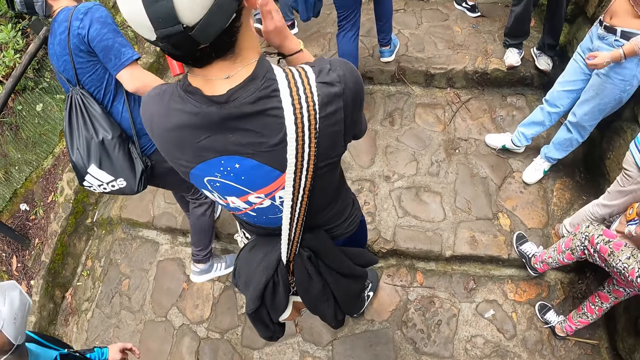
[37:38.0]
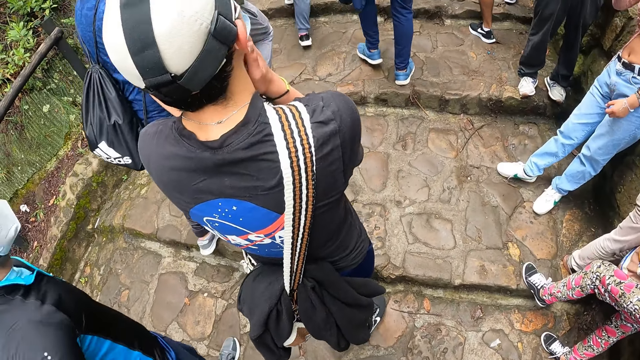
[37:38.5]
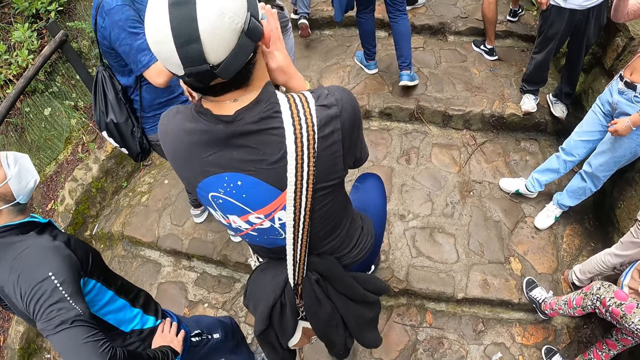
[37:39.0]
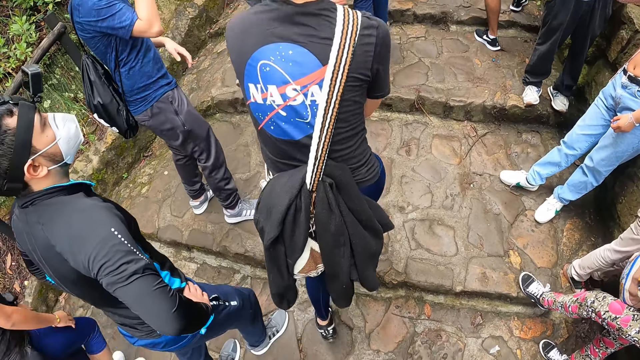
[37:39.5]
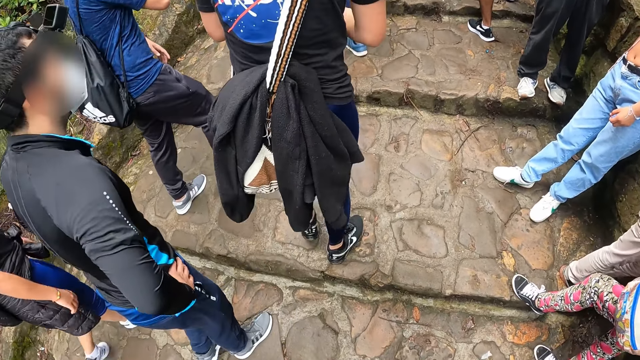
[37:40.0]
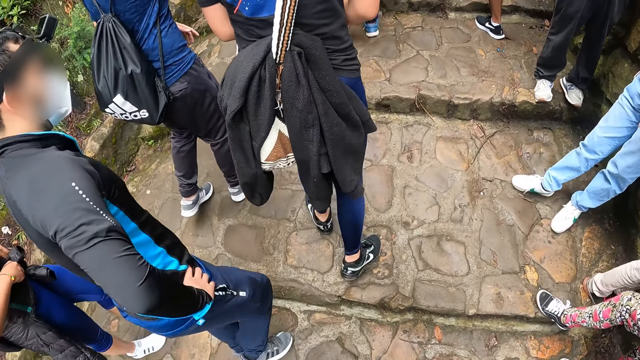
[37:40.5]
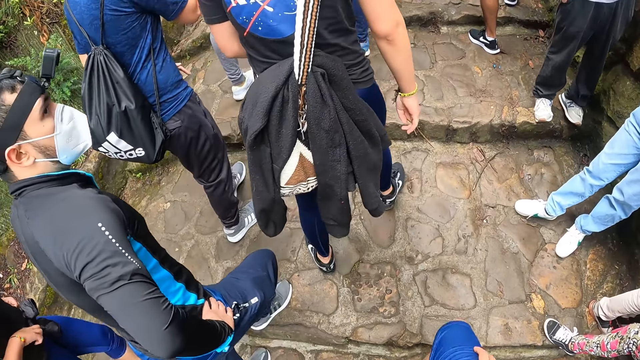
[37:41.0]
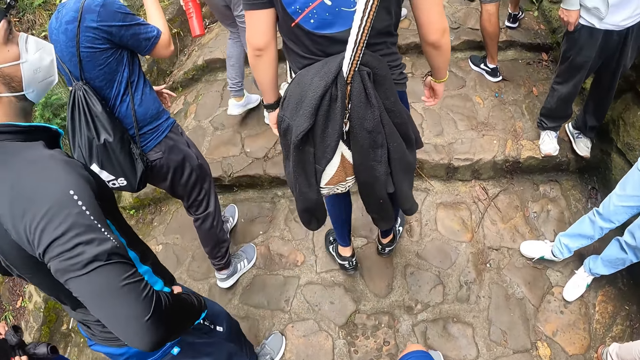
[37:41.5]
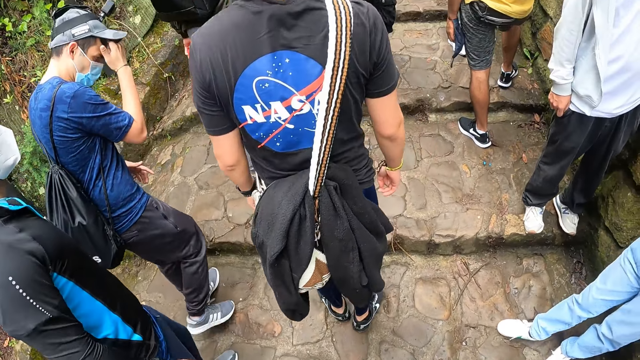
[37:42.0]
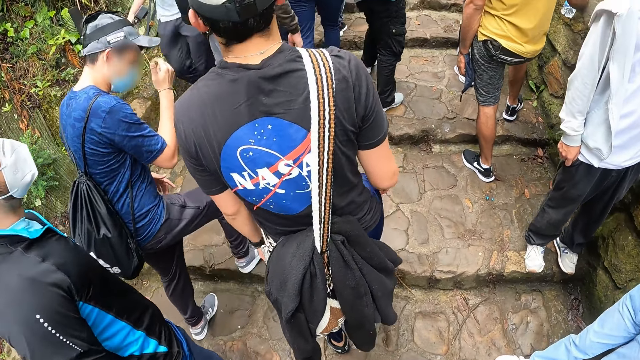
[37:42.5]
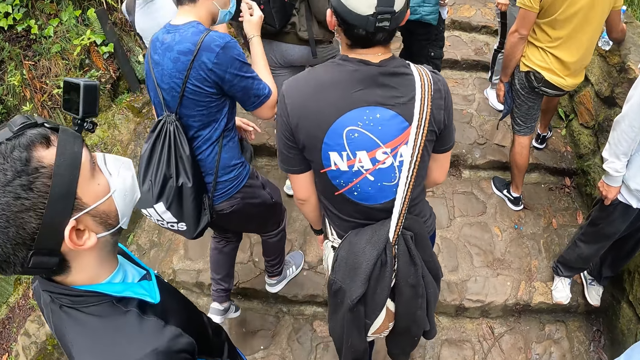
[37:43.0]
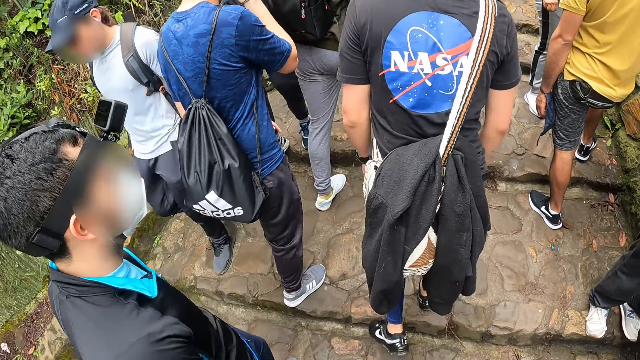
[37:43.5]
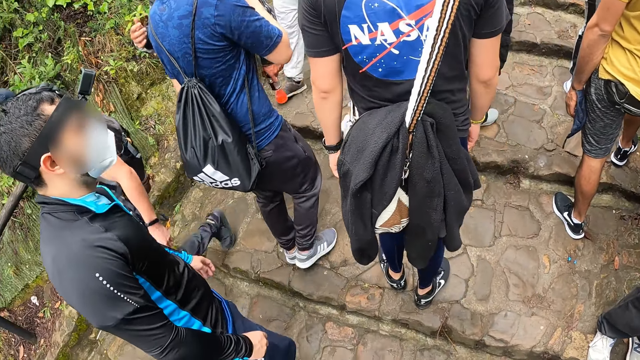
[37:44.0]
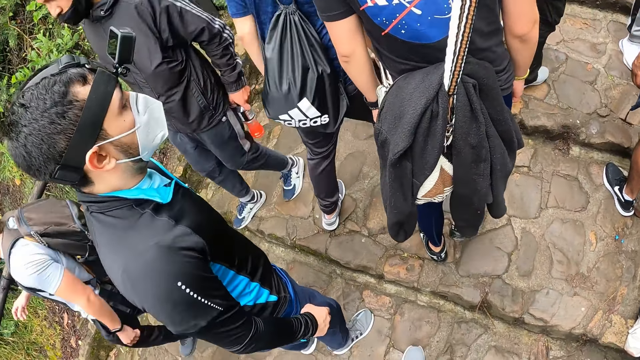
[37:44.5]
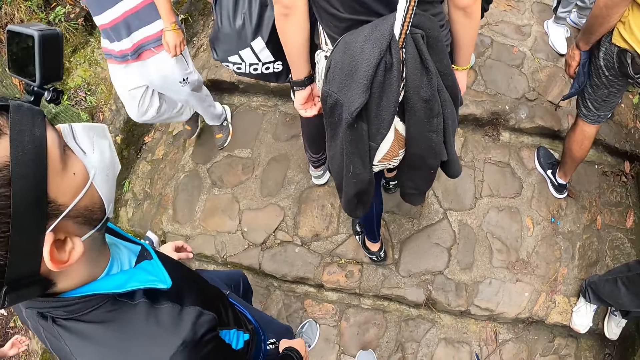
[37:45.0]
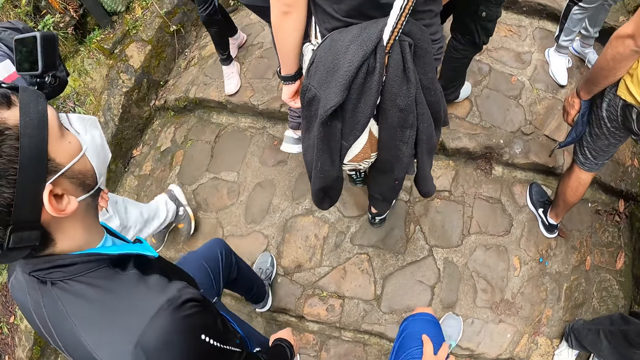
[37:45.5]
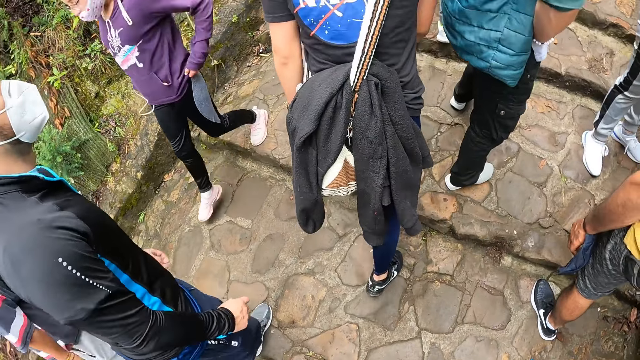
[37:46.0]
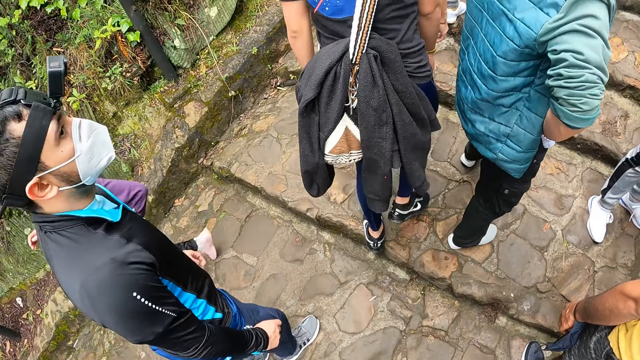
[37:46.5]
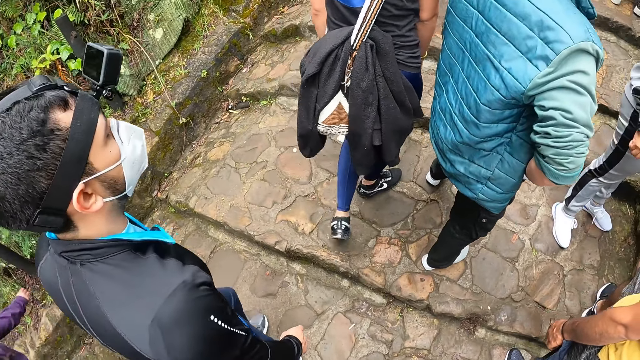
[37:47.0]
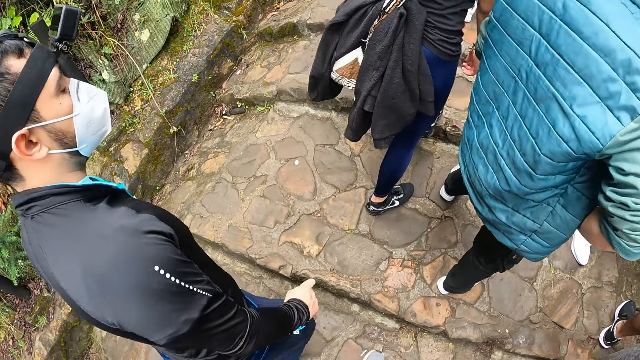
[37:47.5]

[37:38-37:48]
A man removes his right hand from his knee, touches his face with both hands, and removes both hands from his face. Another man holds his waist with his right hand. The other man removes his right hand from his waist. A third man touches his face with his right hand. The third man removes his right hand from his face.

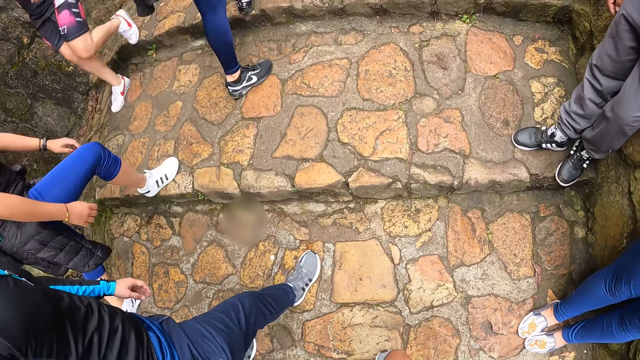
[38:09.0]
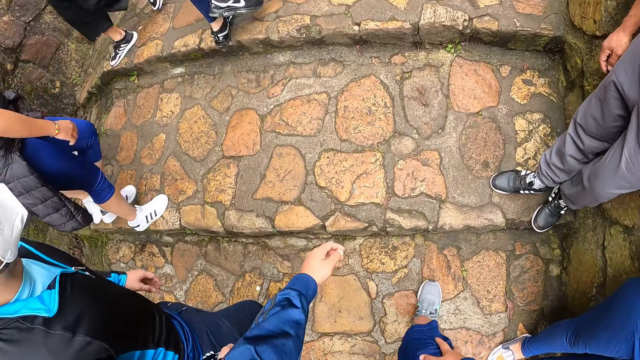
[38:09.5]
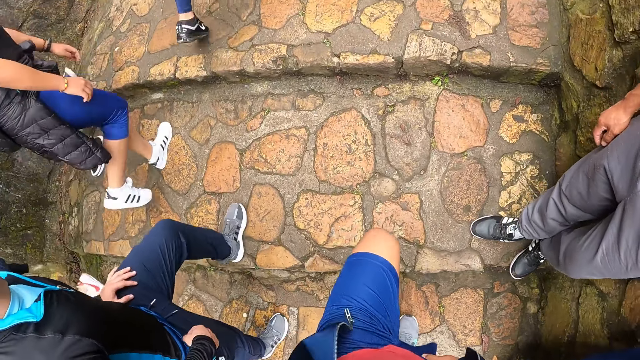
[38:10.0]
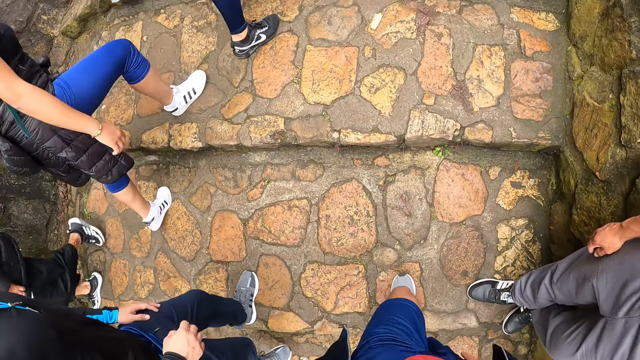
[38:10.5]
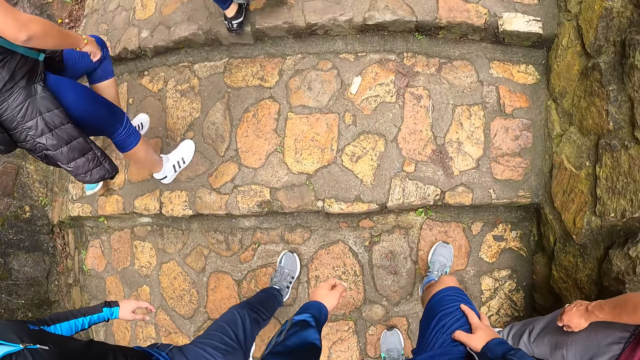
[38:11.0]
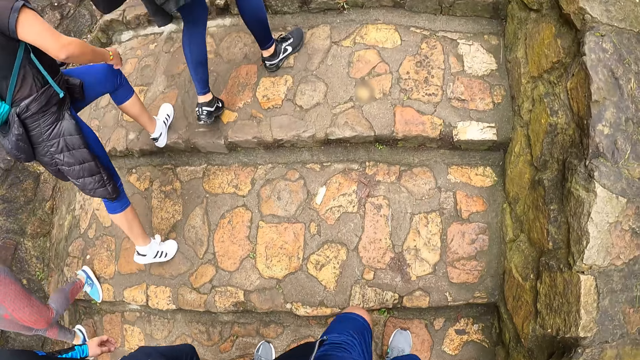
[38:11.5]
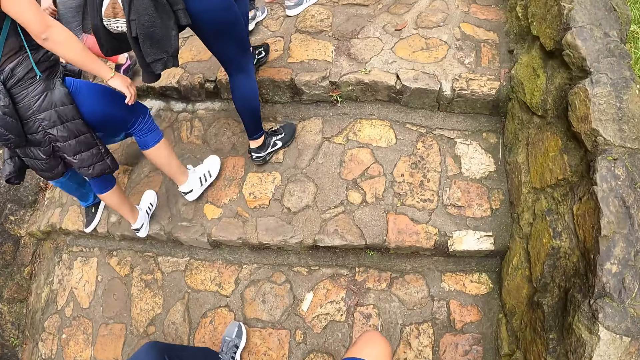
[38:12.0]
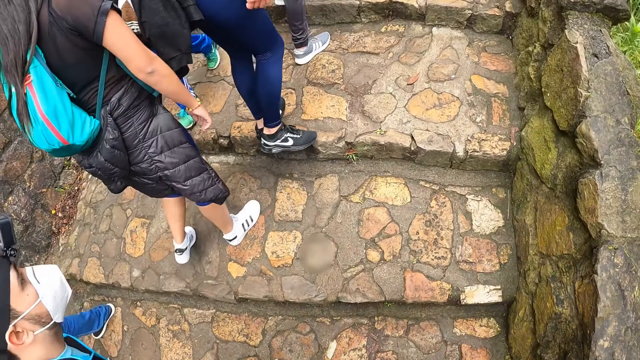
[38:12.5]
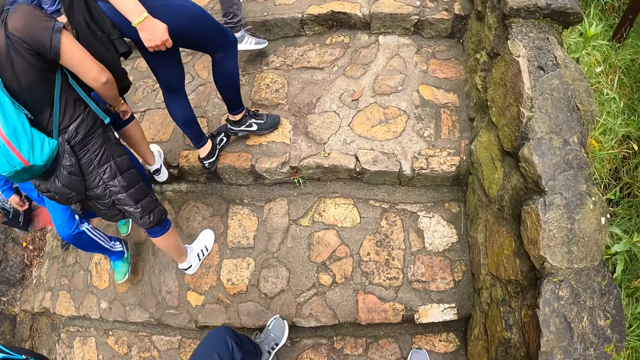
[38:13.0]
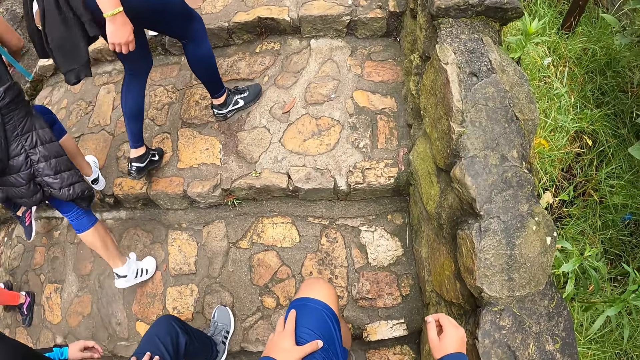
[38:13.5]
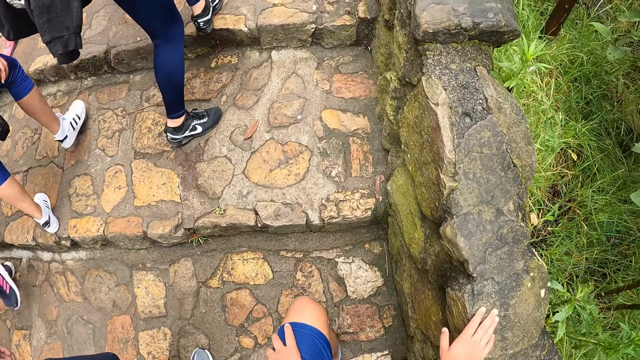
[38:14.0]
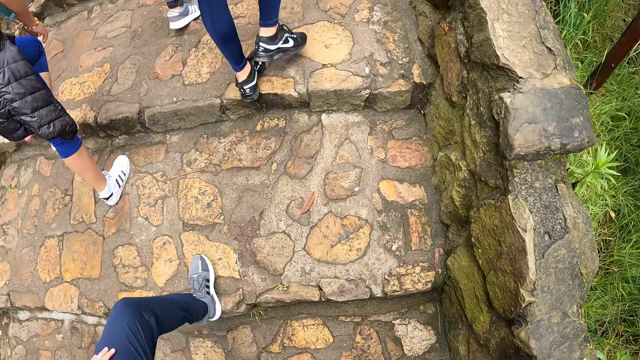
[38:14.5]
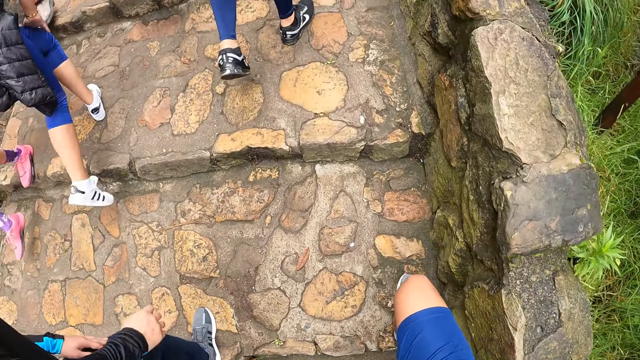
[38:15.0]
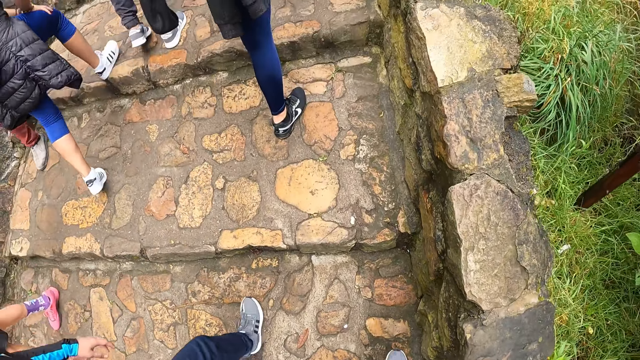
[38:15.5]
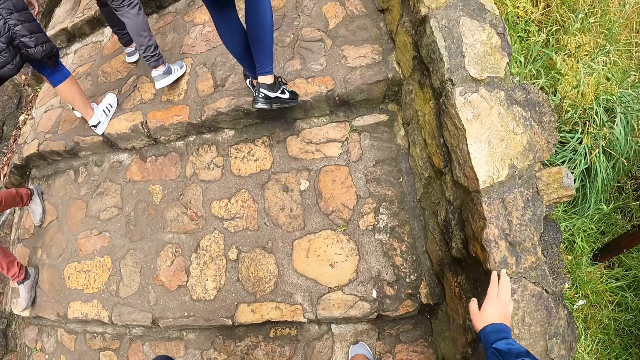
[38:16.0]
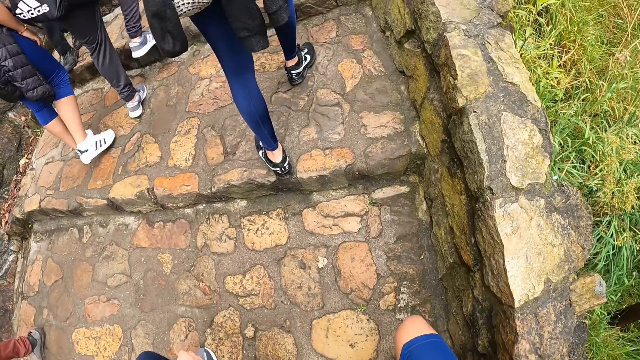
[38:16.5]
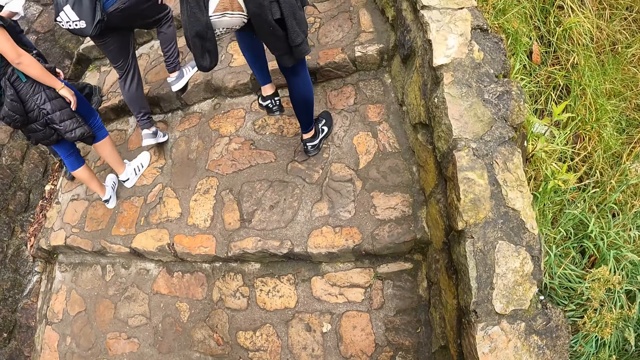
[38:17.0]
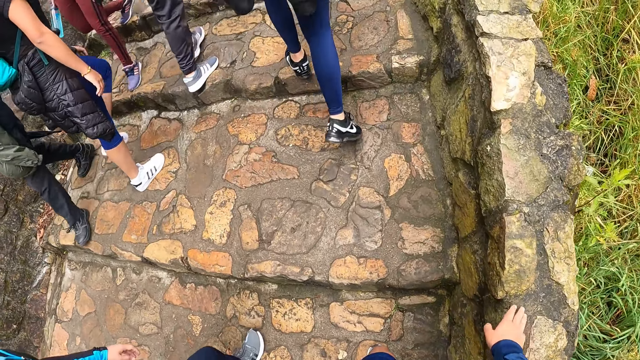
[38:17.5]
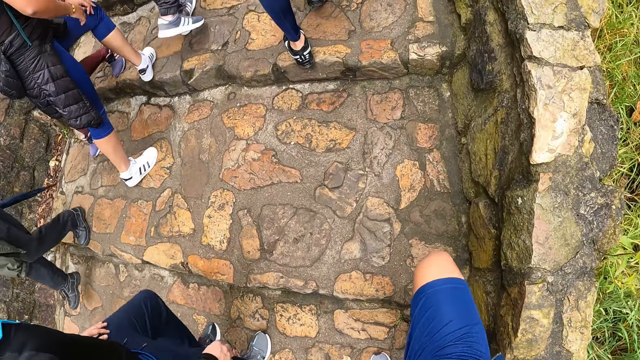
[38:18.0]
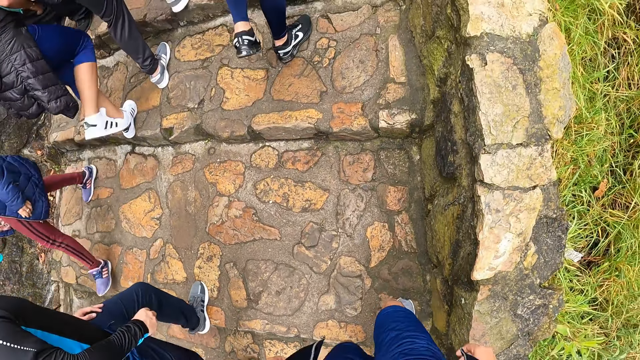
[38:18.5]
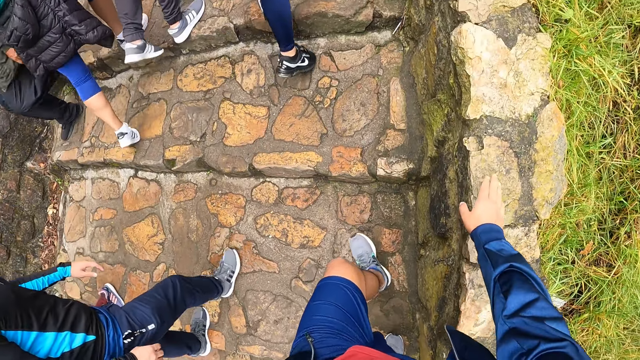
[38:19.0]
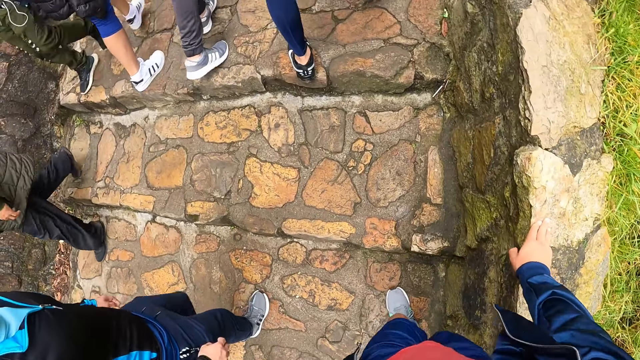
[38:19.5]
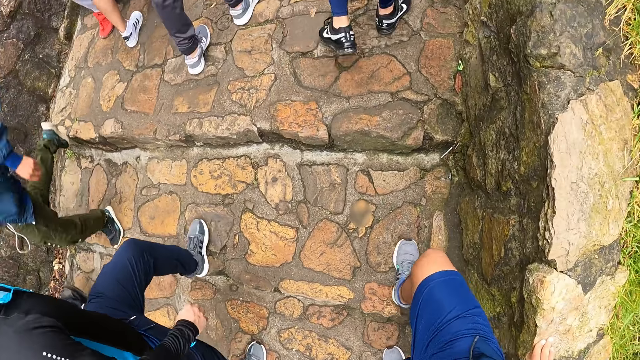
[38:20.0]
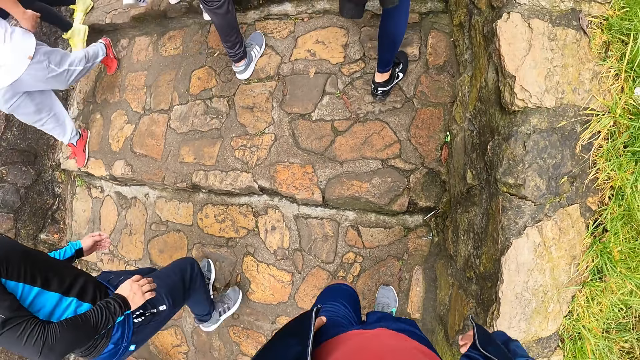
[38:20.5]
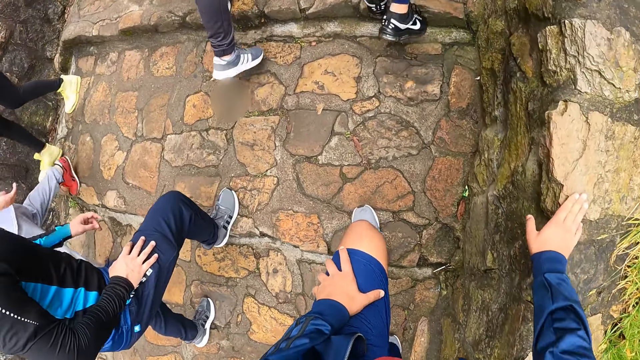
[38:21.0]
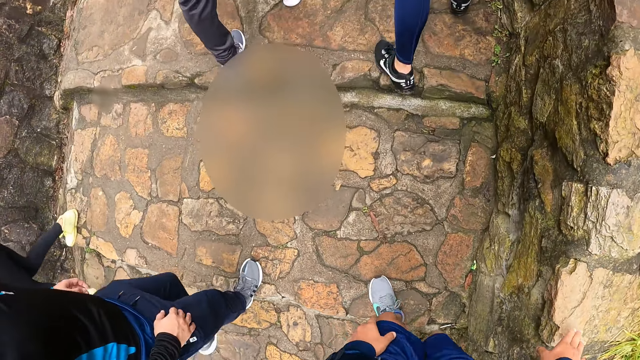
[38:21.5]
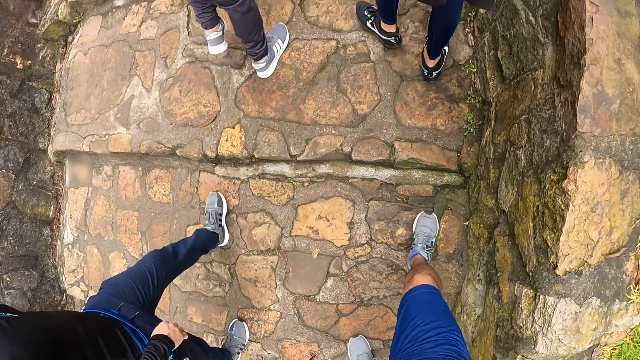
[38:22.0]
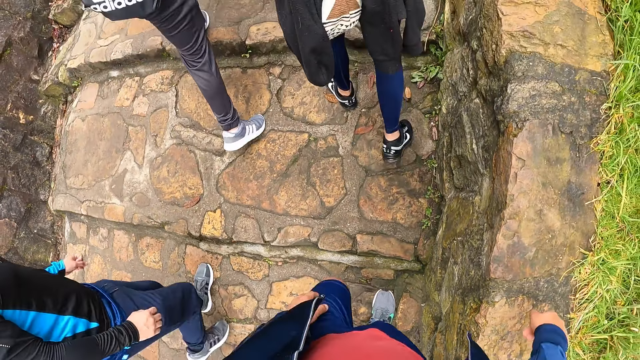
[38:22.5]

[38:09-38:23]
A man touches his lap with his left hand and removes his left hand from his lap. The camera wearer touches a wall with her right hand. She touches the wall with her right hand repeatedly. The man touches his lap with his right hand and removes his right hand from his lap.
